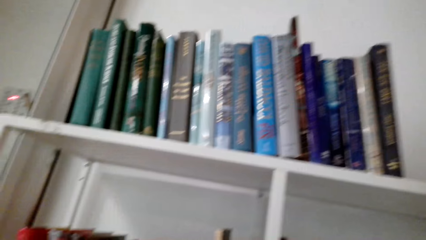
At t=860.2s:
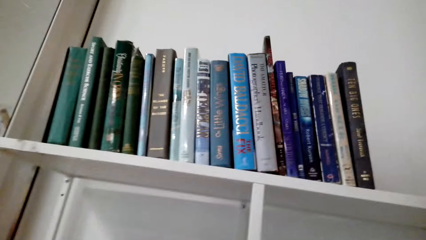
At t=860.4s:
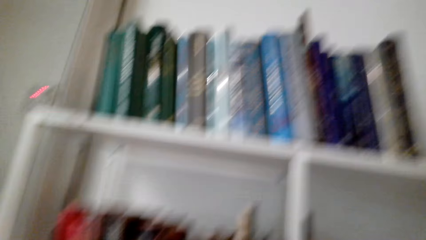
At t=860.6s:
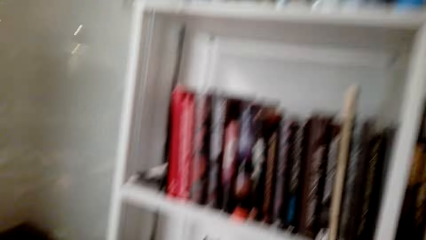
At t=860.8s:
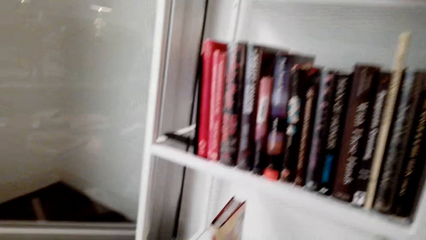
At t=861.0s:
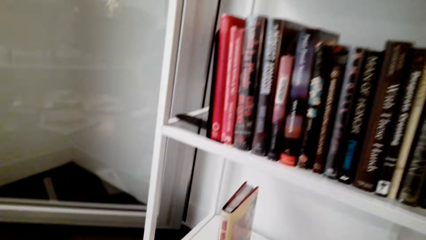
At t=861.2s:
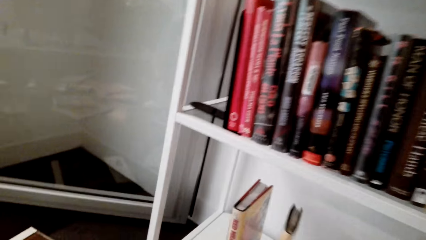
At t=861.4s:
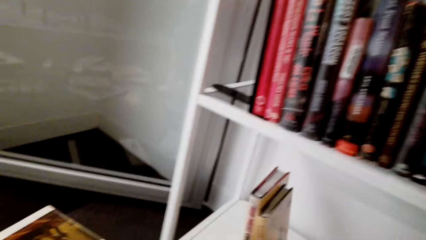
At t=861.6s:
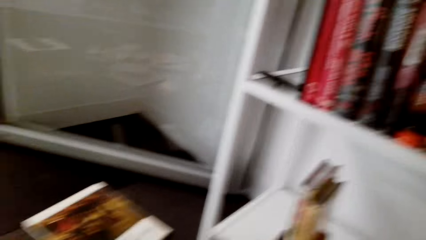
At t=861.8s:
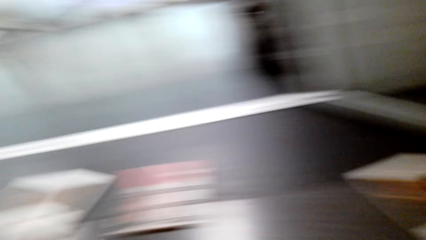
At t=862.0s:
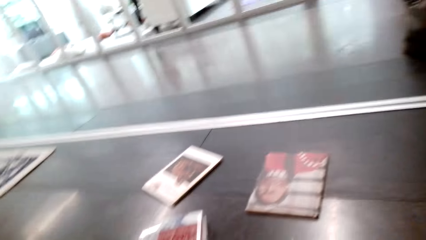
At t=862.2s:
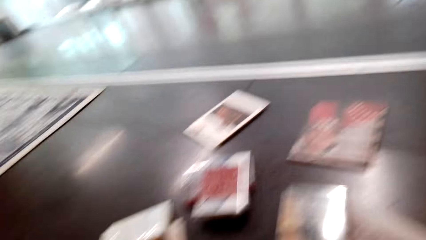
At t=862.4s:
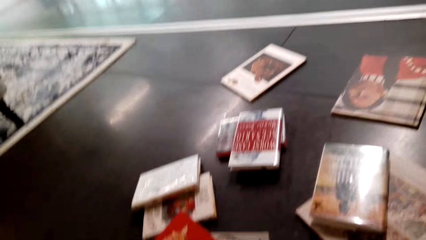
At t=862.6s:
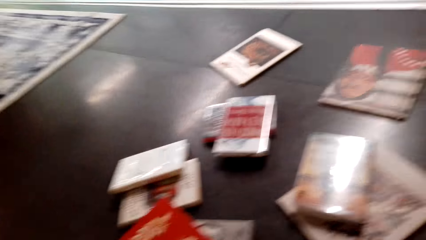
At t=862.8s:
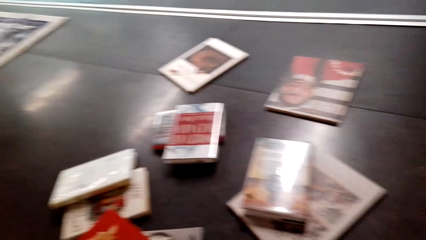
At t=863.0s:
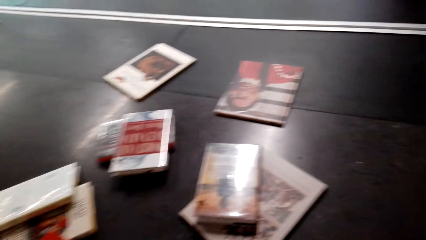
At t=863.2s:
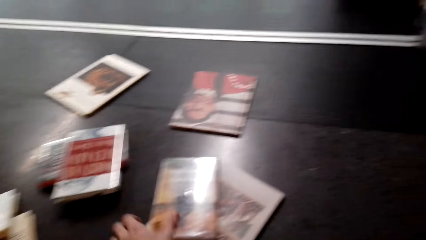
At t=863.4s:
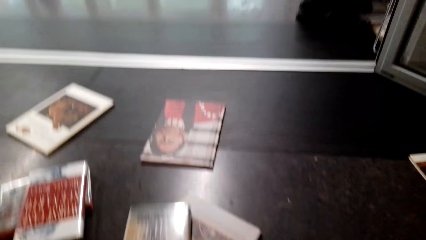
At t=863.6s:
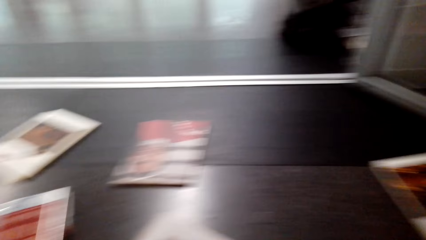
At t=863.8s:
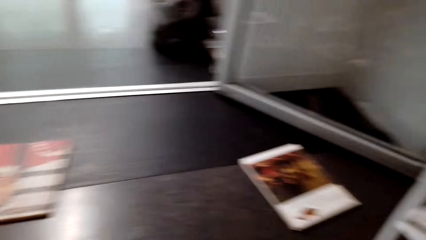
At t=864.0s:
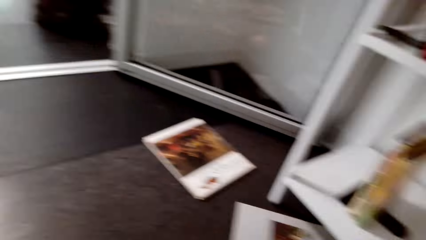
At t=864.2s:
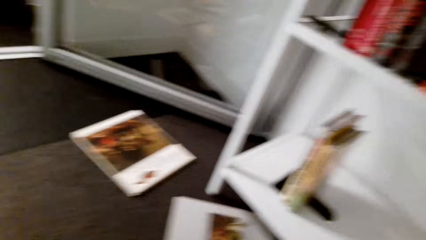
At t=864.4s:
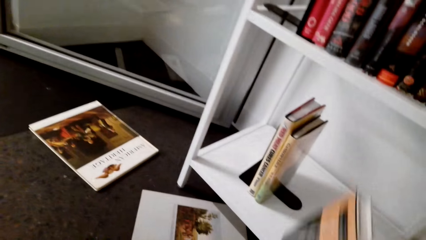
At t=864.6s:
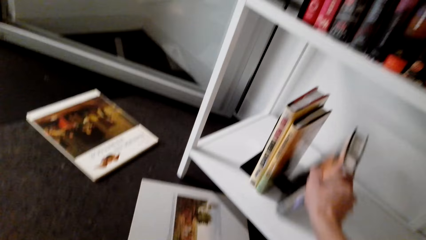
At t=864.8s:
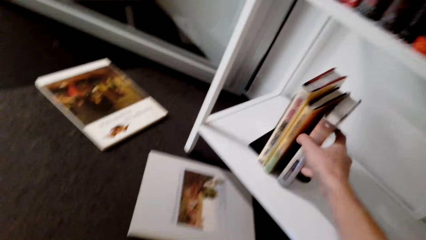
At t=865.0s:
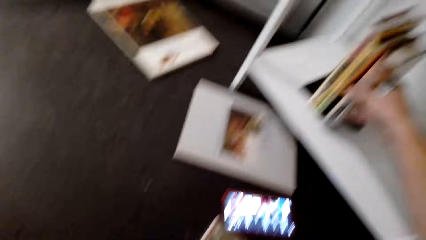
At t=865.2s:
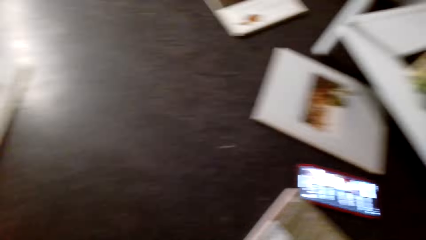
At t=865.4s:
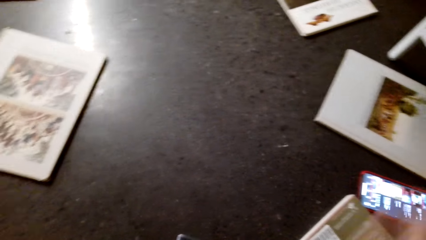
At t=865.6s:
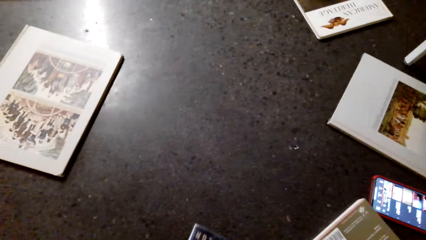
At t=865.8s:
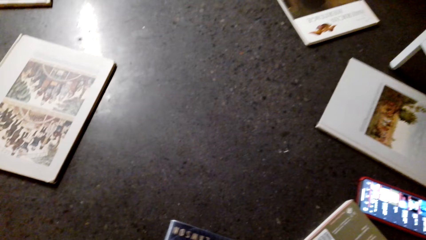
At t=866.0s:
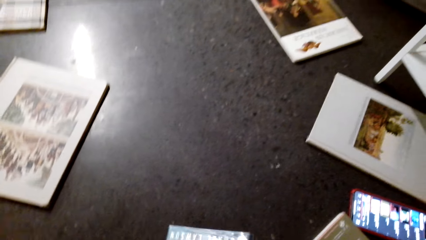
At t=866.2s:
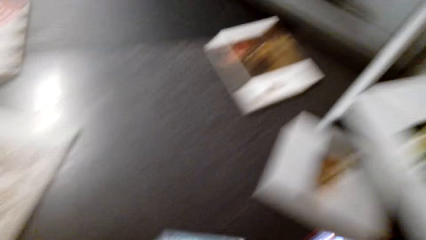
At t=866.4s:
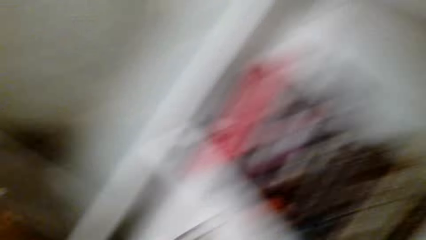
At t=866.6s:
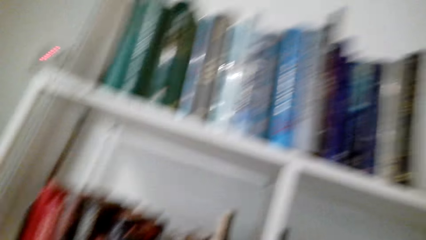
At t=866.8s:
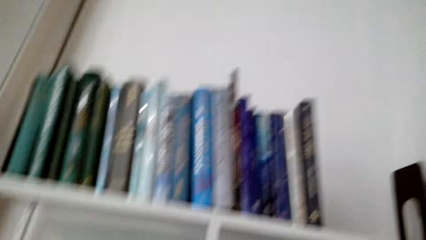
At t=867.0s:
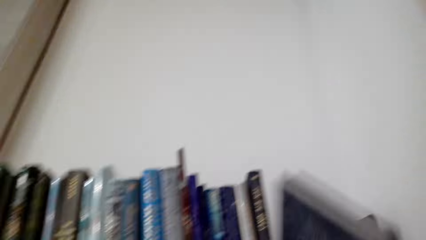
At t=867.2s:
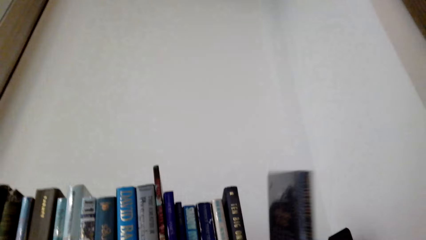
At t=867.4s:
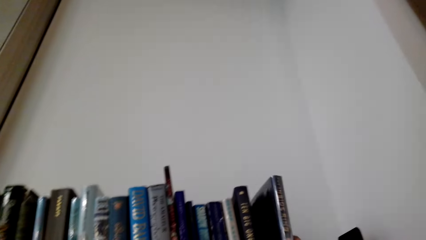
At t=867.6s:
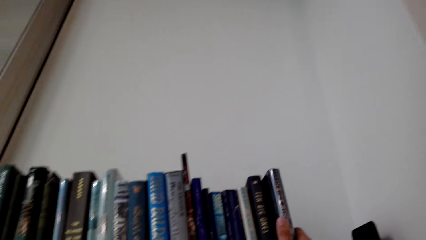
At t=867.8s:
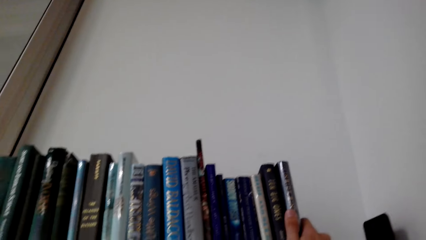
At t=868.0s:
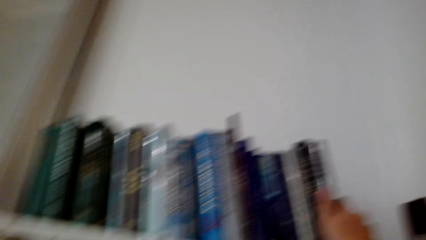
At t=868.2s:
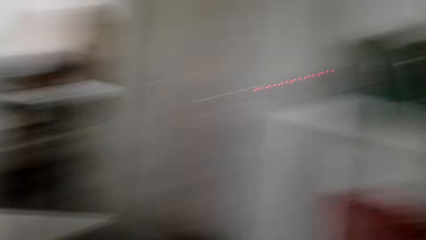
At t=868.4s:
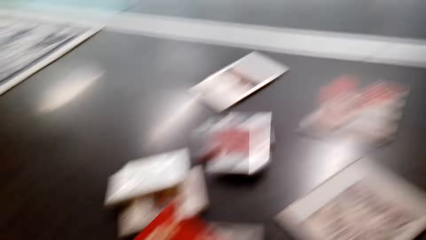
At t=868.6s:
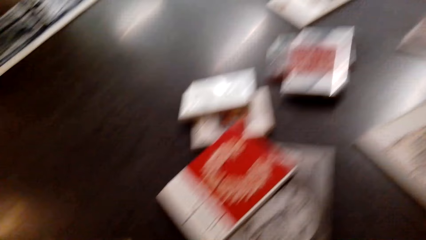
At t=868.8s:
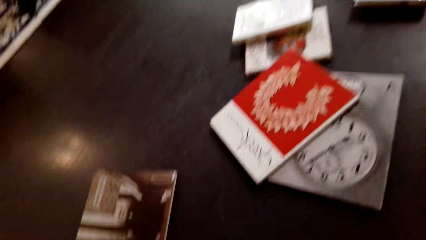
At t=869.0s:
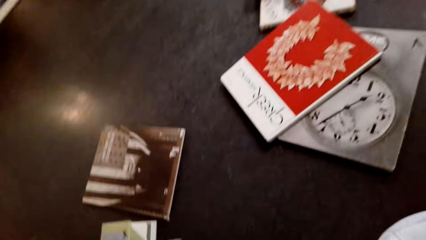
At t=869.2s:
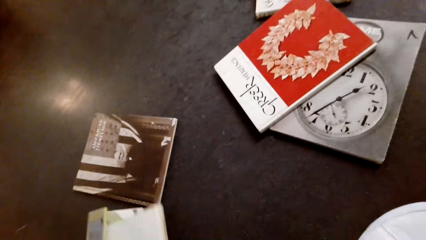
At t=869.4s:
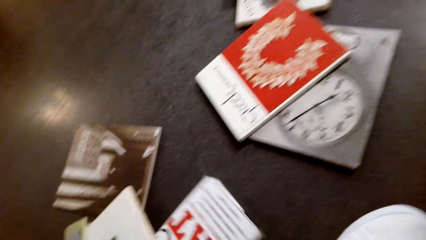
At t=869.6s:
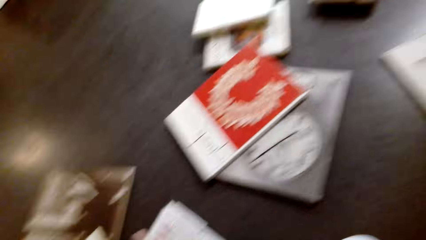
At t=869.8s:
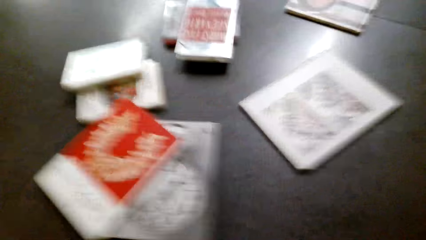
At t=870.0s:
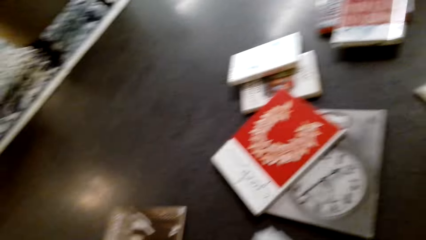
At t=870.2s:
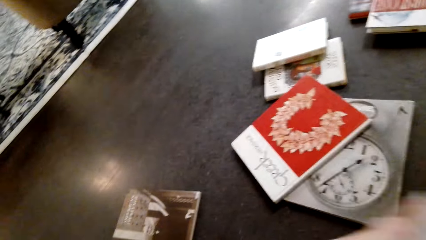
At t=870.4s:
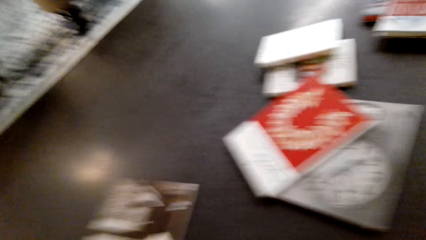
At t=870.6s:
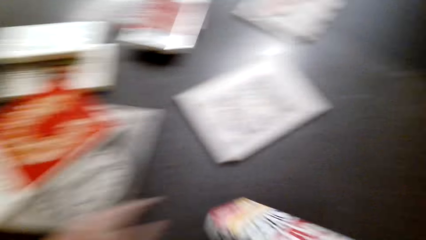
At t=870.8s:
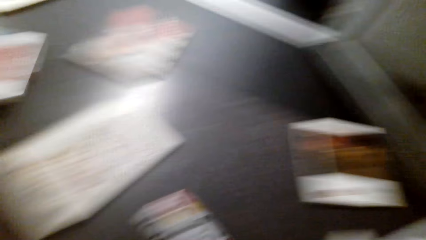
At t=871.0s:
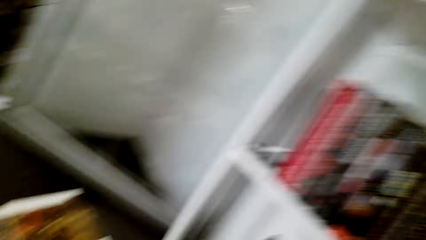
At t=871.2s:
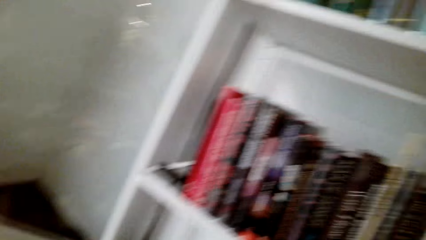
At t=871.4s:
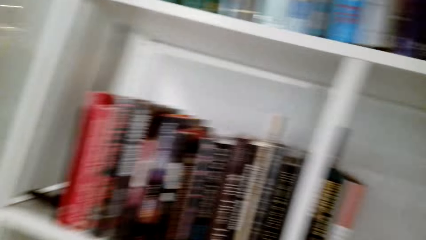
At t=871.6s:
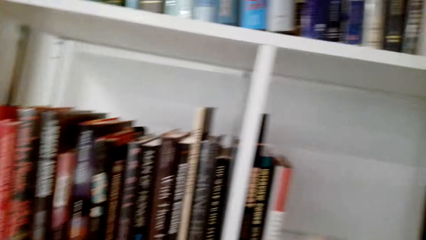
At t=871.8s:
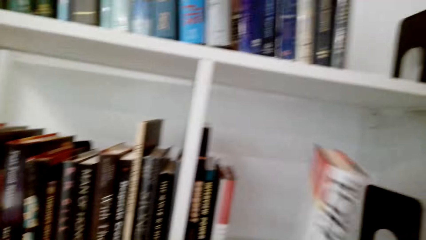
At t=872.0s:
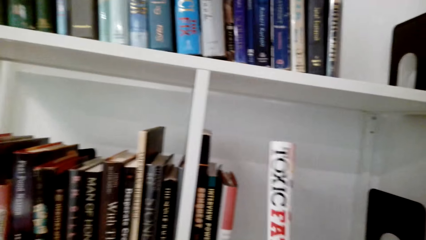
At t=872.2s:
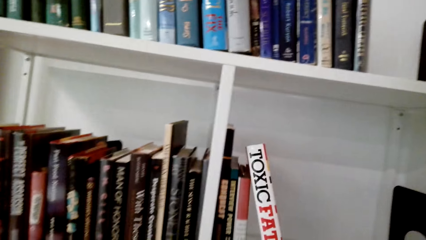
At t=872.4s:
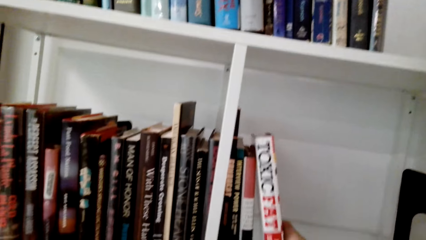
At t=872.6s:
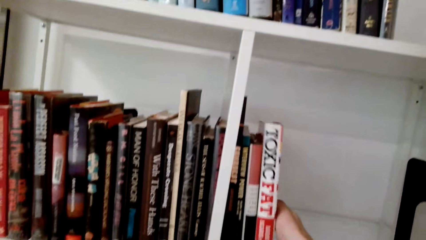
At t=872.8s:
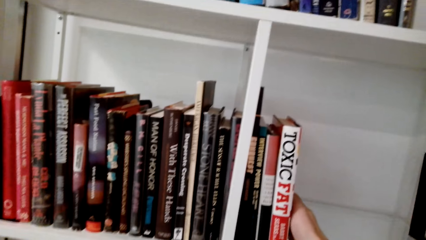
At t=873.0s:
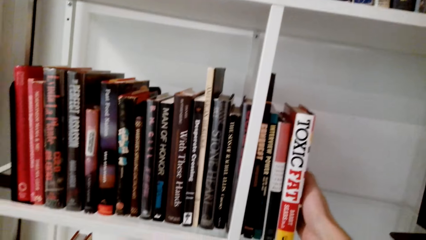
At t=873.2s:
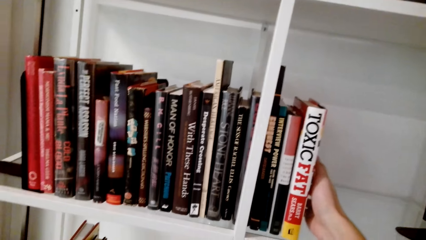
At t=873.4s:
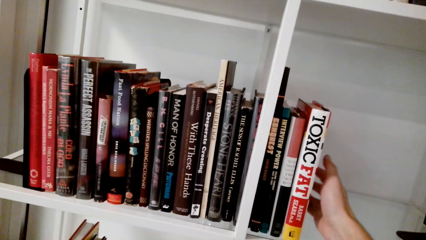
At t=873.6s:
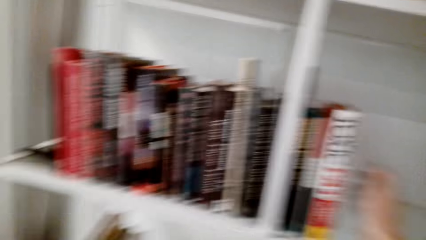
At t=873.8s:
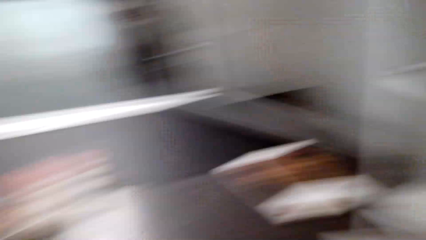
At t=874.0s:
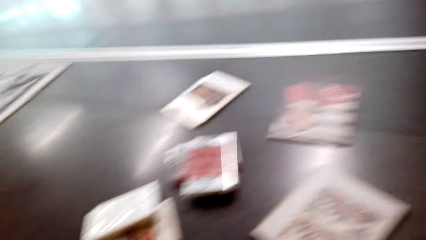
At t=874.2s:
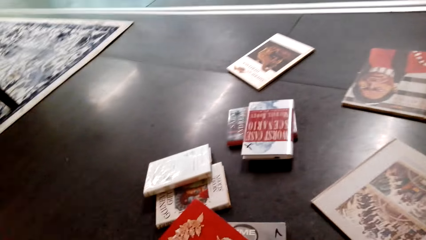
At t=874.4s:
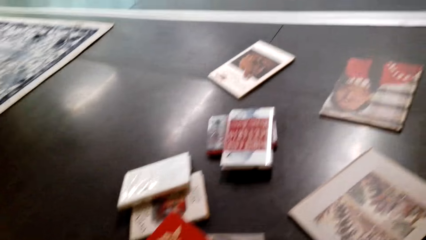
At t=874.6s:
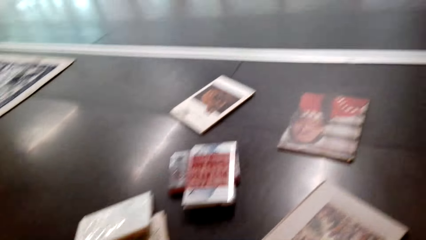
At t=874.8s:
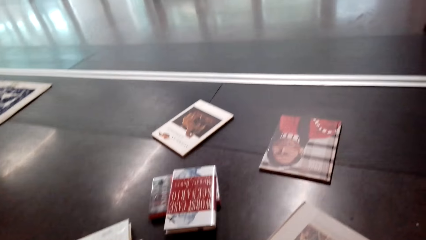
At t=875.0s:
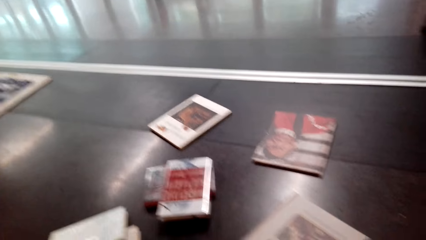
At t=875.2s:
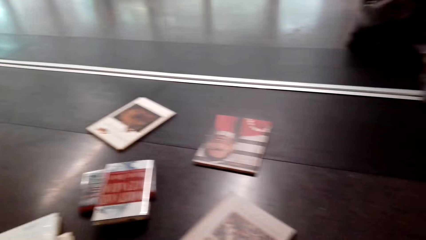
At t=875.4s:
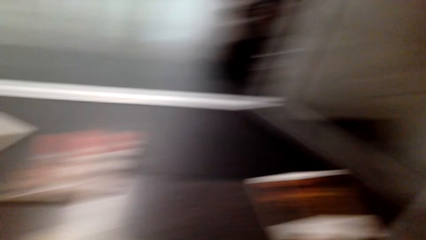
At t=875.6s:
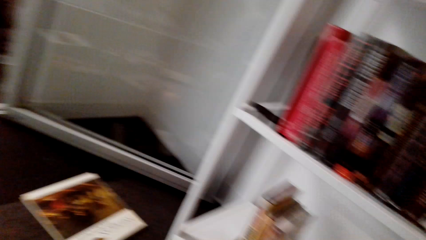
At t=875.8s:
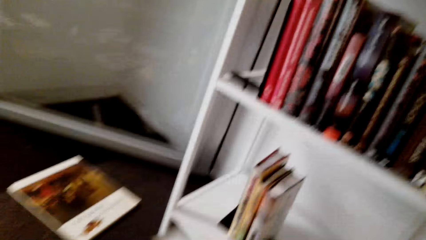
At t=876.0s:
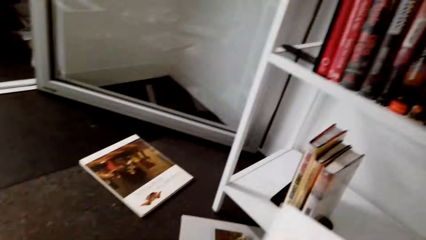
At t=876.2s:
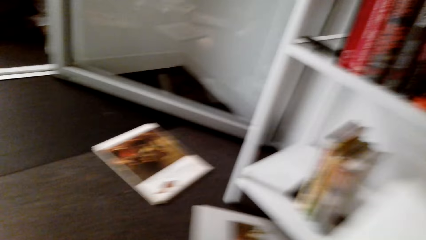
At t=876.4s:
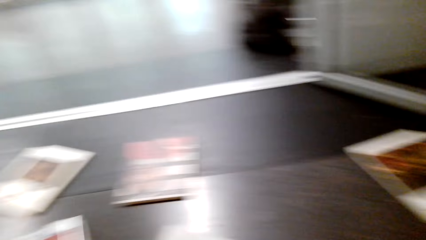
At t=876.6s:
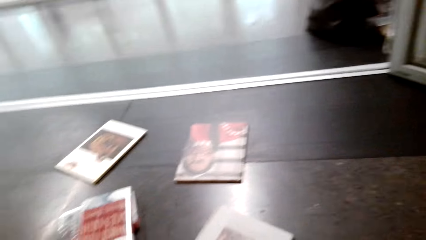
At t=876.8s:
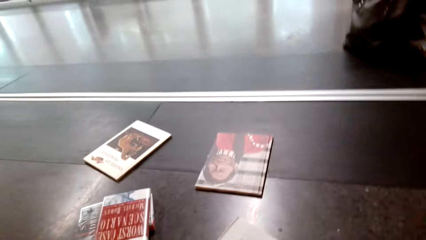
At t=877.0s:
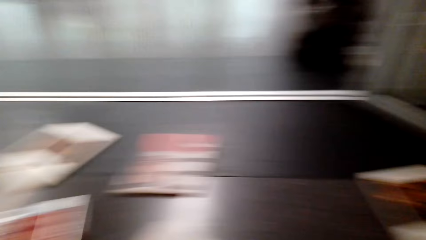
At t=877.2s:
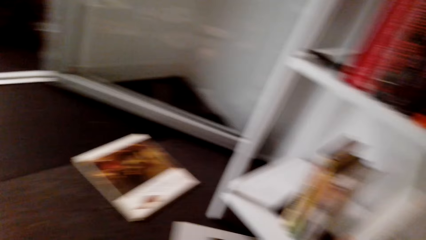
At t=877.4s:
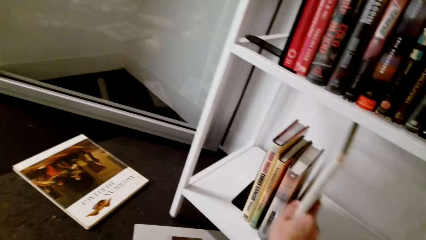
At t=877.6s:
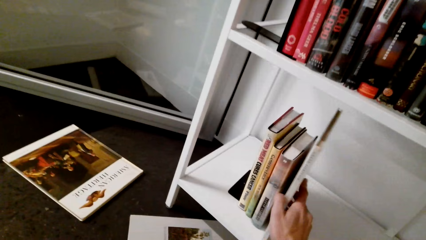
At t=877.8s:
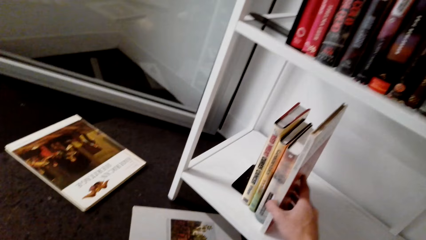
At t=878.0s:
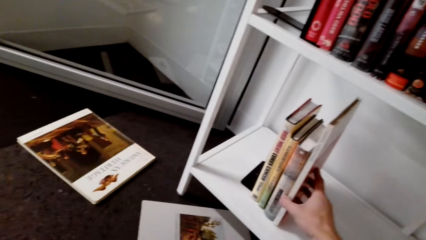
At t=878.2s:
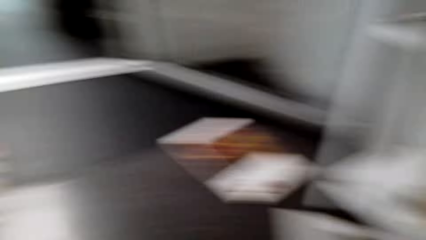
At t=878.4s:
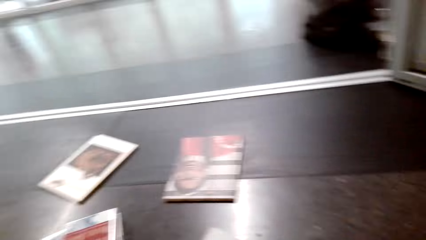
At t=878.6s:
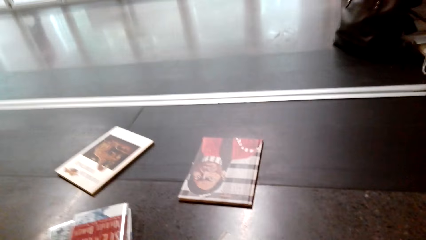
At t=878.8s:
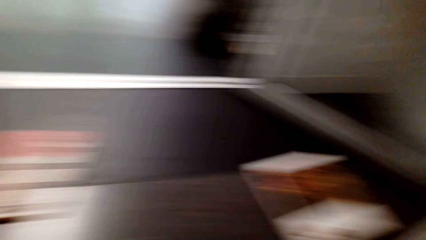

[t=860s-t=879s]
The camera wearer puts the book on the shelf. They pick up the books from the floor. They put the book on the shelf. They put the book on the shelf. They pick up the books from the floor. They put the book on the shelf. They put the book on the shelf.
